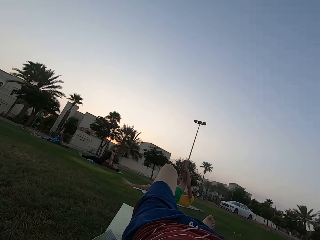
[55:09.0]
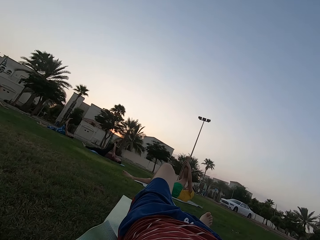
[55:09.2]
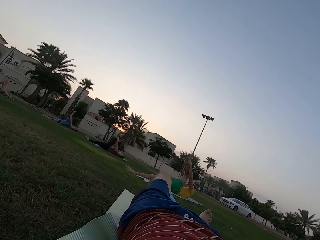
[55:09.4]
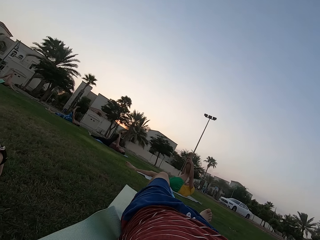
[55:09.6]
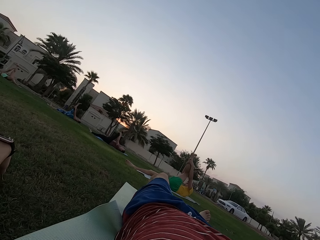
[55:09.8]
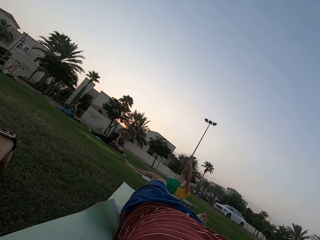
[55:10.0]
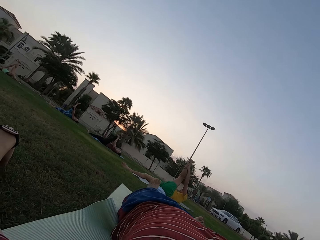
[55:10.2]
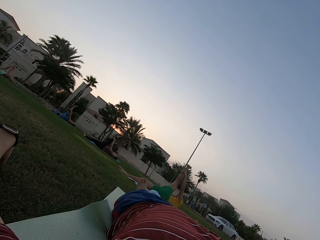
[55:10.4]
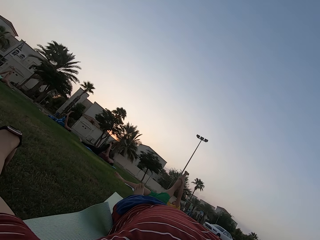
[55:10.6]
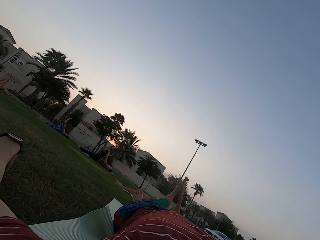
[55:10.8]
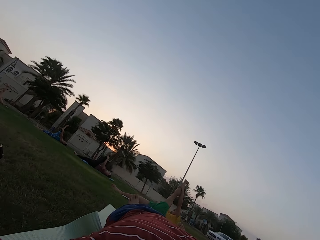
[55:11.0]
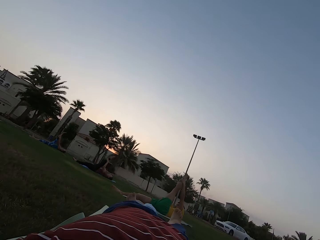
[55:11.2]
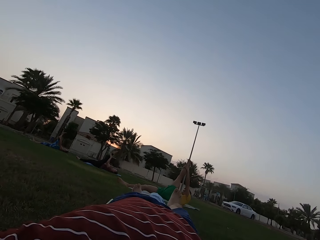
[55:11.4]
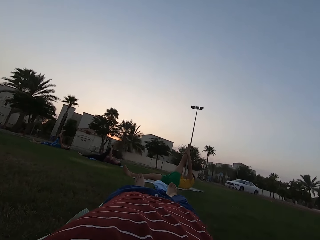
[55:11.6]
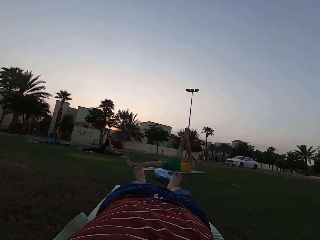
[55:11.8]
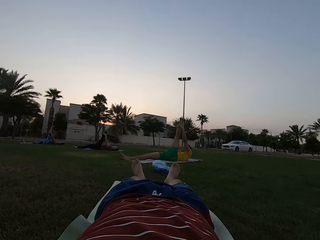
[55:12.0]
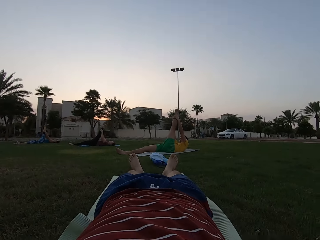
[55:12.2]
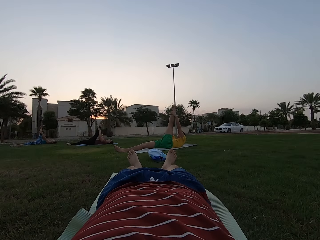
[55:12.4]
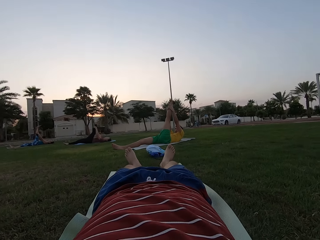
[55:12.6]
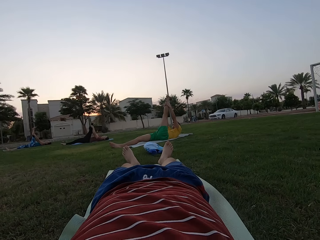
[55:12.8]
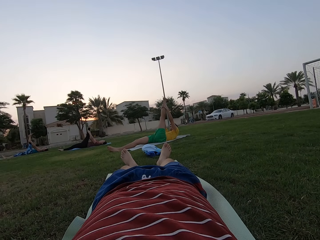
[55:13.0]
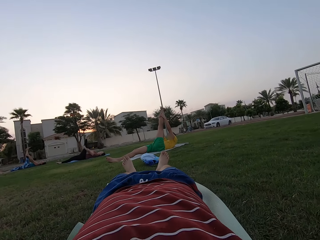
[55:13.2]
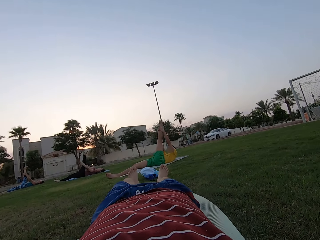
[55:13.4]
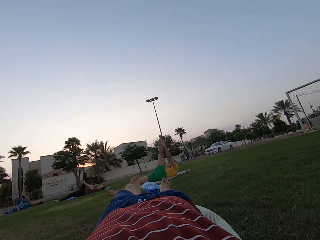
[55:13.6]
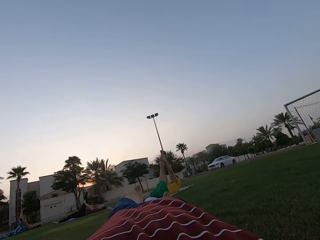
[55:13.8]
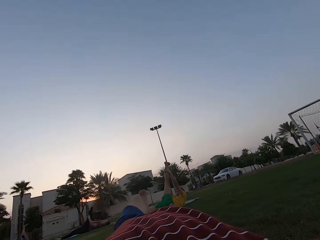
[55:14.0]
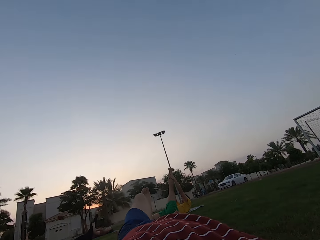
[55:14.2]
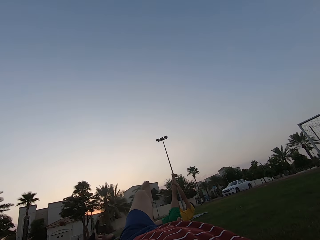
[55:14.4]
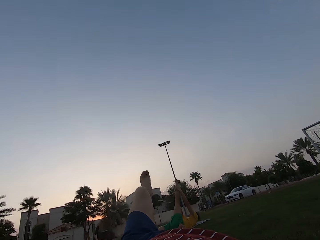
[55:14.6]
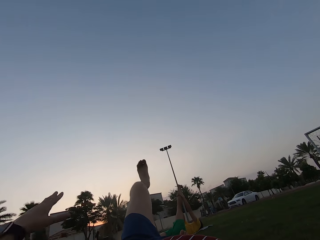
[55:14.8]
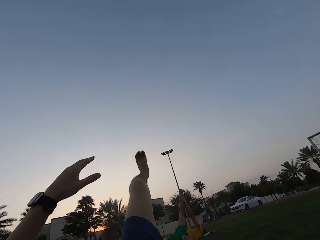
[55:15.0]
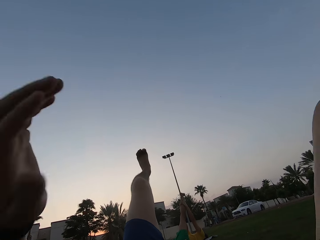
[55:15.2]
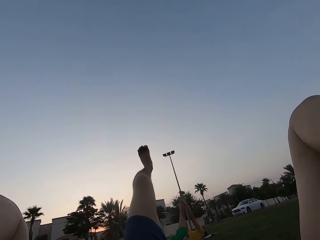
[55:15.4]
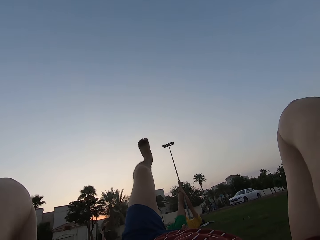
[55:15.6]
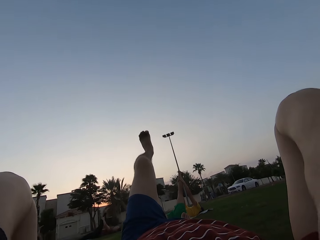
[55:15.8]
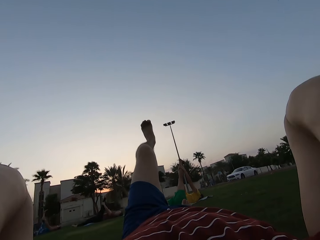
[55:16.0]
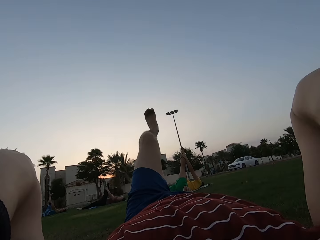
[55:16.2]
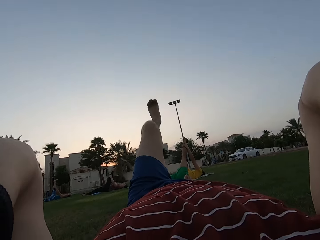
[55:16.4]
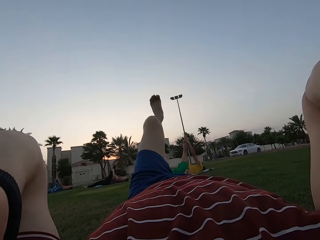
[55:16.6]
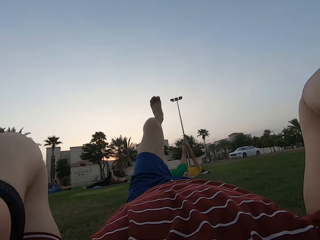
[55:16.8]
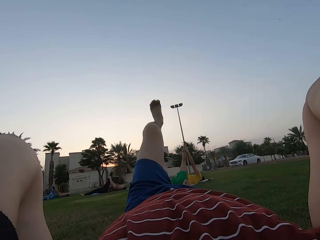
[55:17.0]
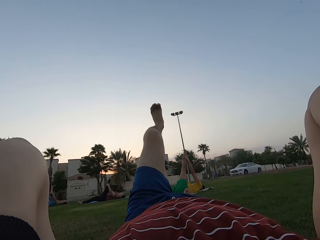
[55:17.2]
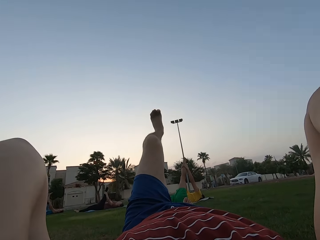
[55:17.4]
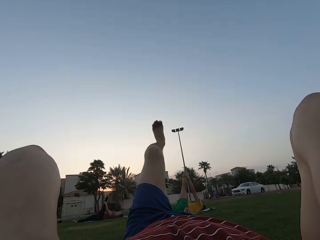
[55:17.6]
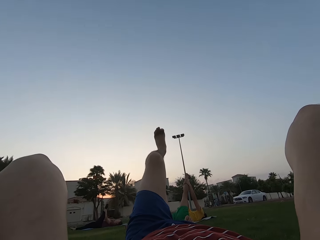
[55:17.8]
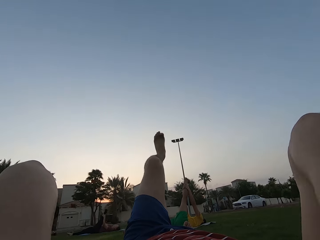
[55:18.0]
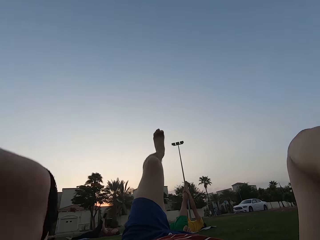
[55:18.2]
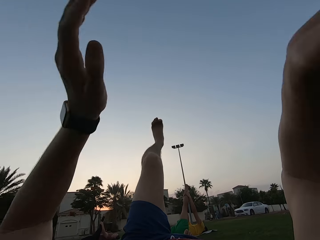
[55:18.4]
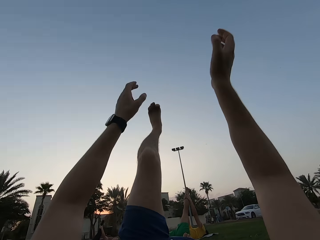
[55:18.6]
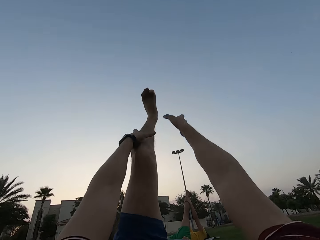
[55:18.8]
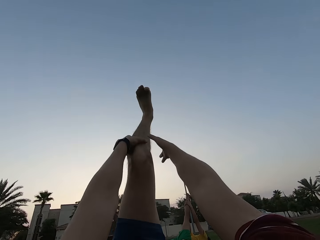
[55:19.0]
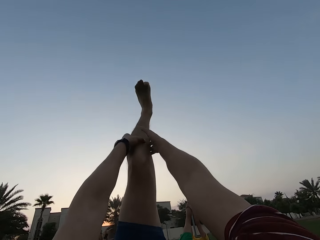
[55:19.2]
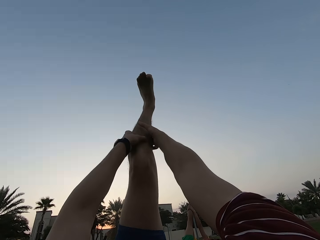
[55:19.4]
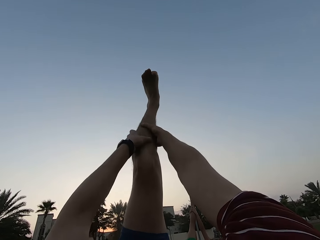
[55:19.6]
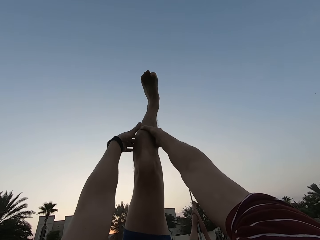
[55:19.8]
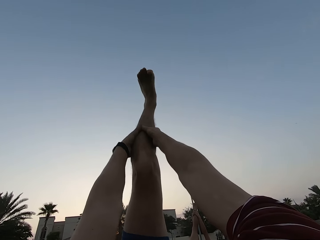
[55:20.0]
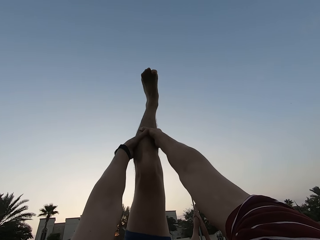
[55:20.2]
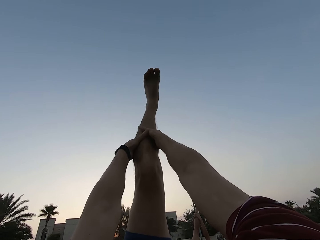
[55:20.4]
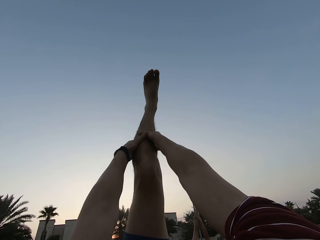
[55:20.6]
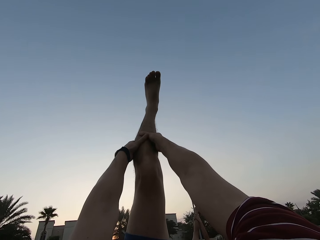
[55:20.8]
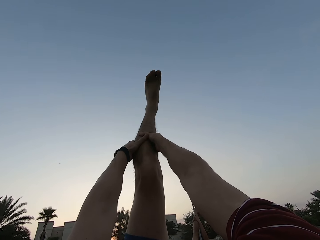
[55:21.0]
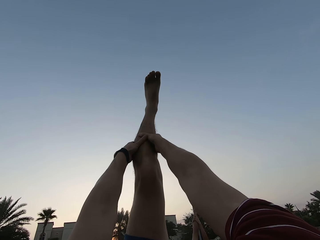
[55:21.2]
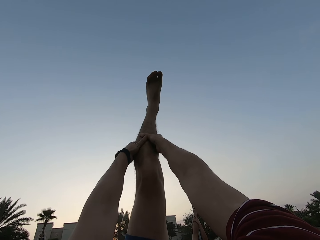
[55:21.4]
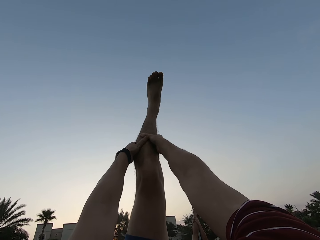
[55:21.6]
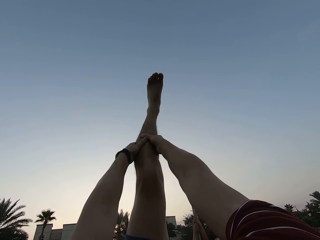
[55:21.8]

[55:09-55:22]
Three persons stretch their legs. The camera wearer puts a hand on the head. He raises a leg up. He holds his leg upwards.

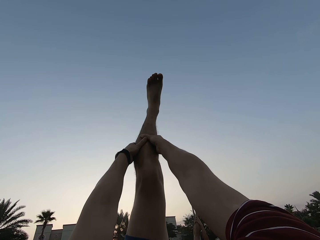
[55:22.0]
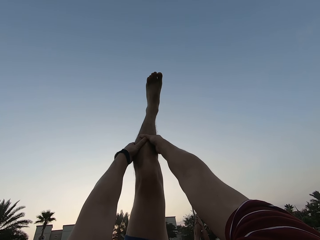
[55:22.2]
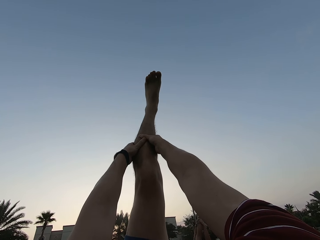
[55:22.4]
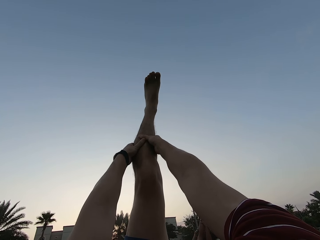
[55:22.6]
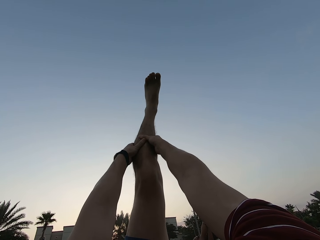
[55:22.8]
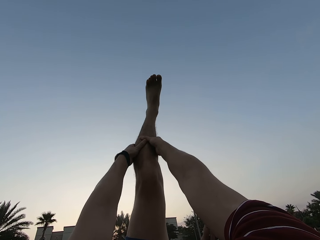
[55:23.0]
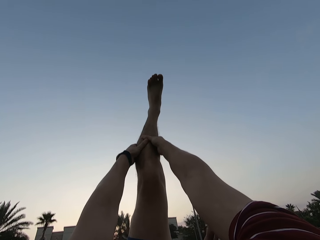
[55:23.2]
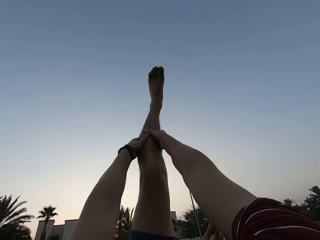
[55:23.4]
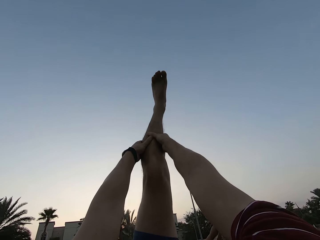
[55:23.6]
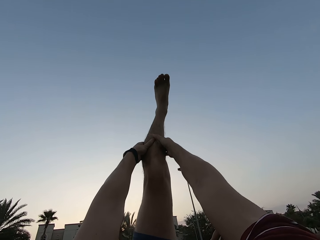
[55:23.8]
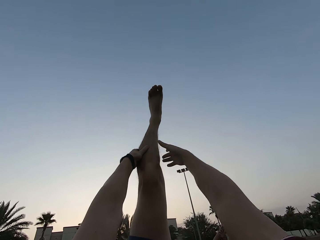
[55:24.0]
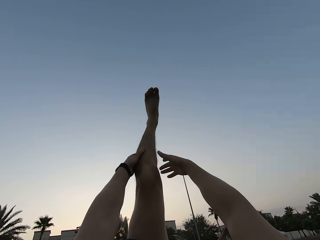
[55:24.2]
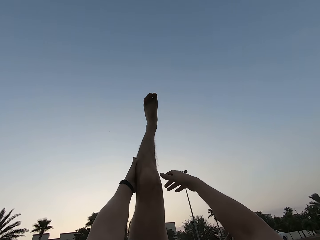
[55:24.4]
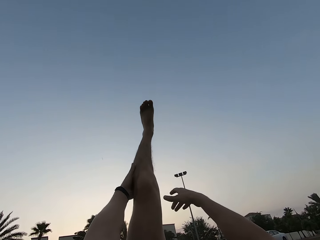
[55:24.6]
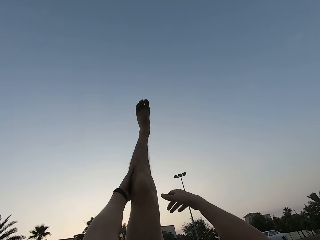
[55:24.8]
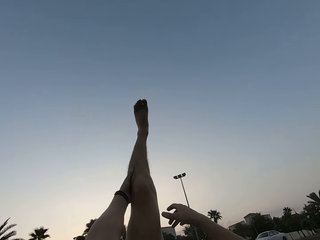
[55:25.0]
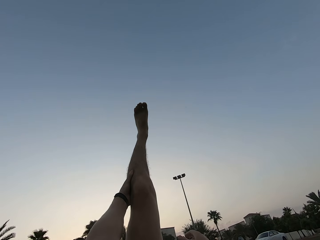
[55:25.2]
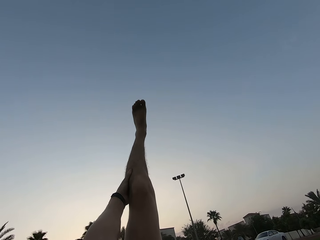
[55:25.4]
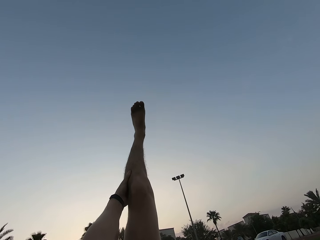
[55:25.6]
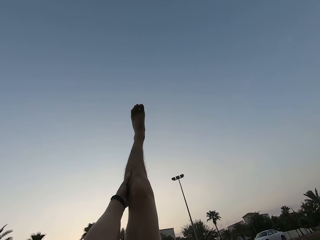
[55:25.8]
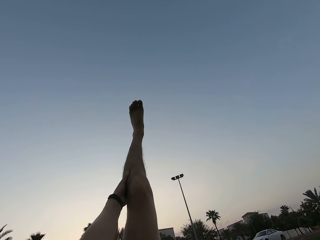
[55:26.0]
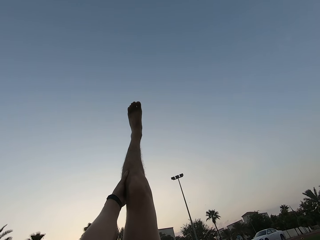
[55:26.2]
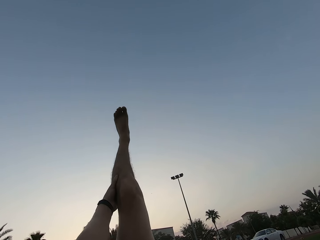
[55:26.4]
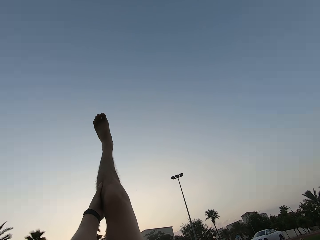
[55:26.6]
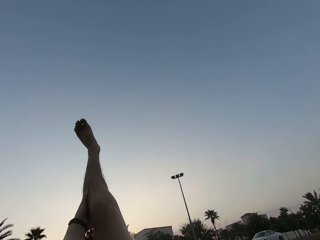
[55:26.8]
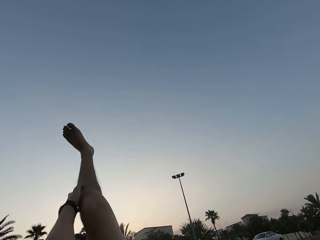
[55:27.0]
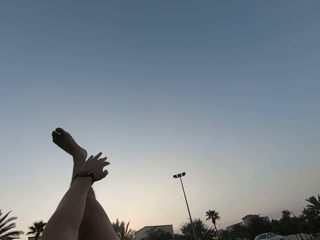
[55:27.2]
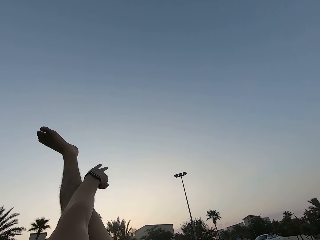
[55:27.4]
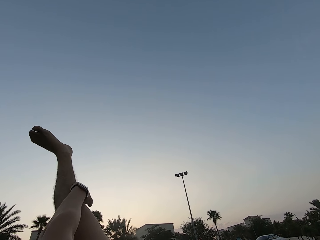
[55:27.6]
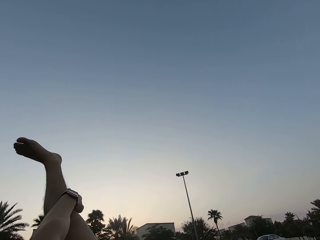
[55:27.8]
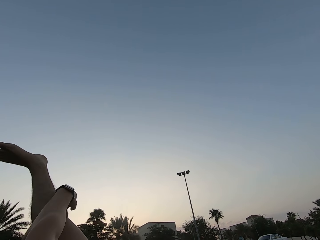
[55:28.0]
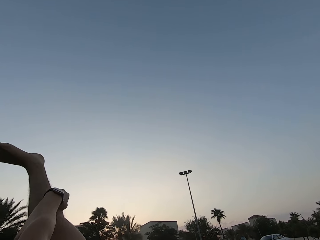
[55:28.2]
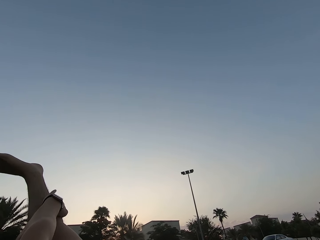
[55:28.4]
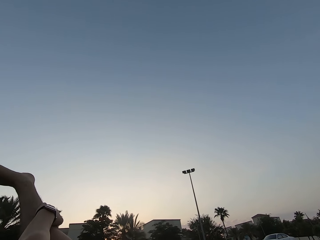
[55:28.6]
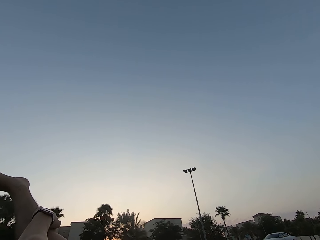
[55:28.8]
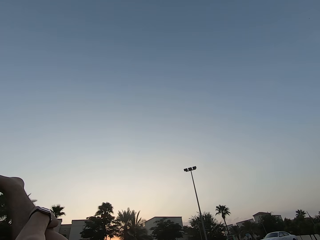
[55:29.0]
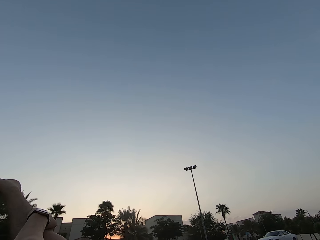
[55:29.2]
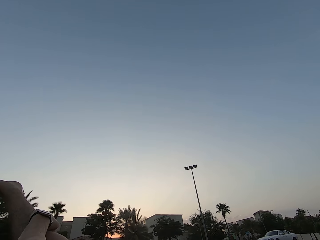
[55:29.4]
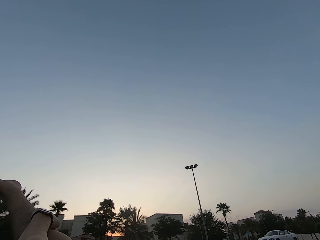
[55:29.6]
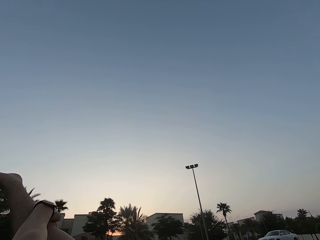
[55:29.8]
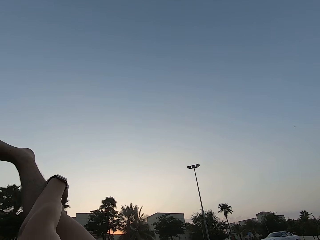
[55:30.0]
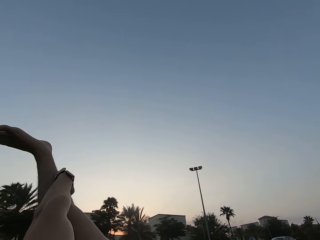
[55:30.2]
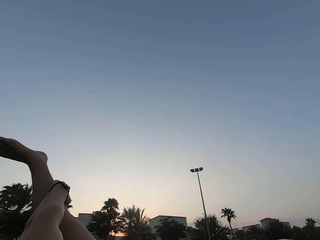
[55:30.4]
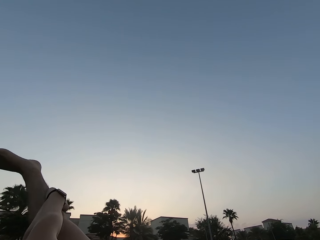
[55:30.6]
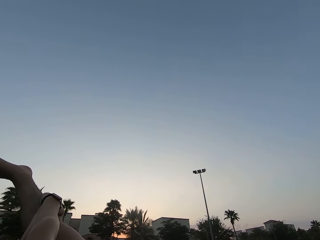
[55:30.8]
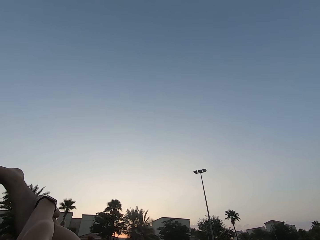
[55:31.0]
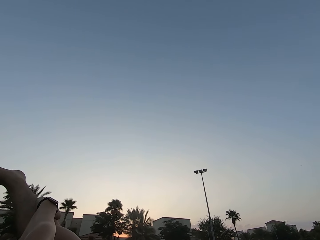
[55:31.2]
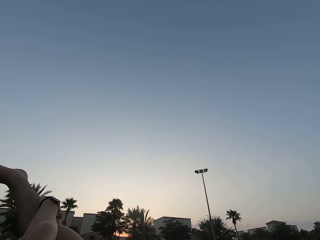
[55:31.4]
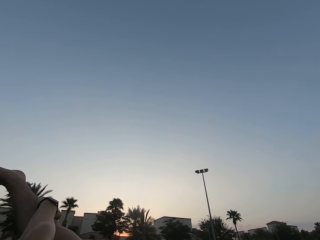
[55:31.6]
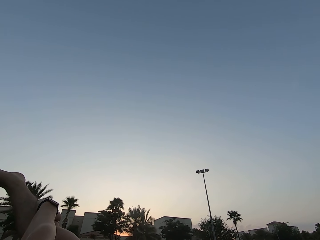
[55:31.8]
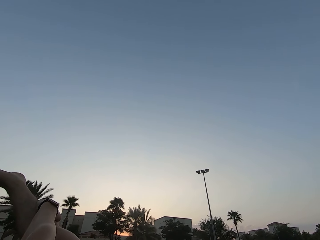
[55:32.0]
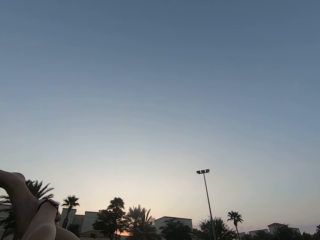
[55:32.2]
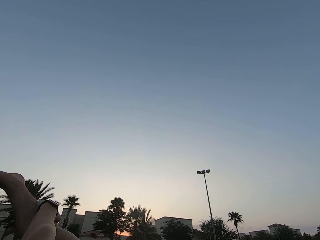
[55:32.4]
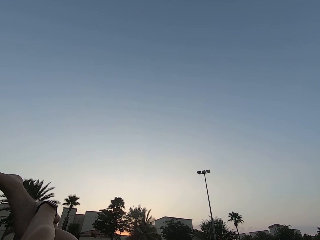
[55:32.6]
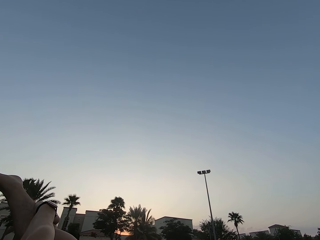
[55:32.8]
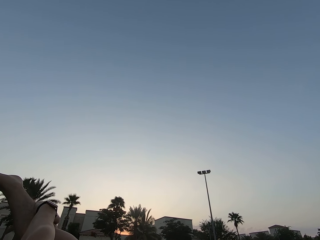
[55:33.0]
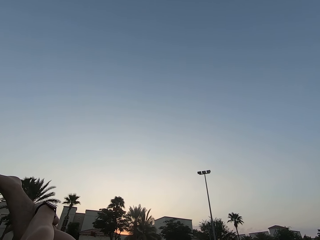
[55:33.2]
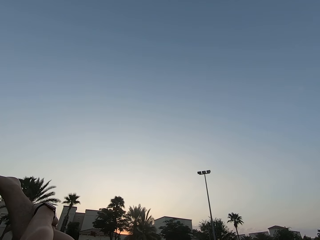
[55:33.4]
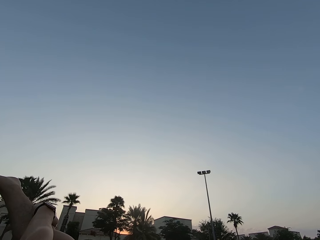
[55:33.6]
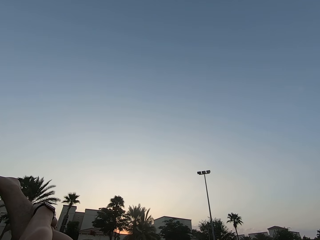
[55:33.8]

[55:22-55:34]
The camera wearer holds a hand with both hands.
